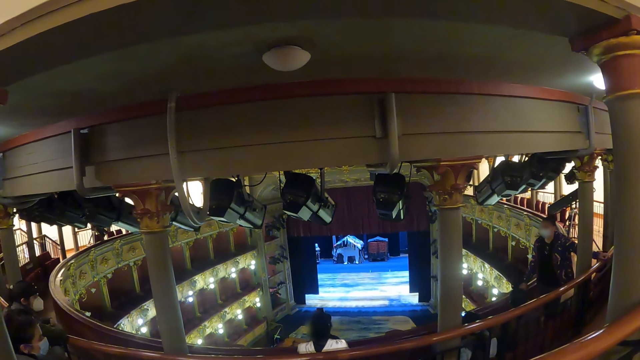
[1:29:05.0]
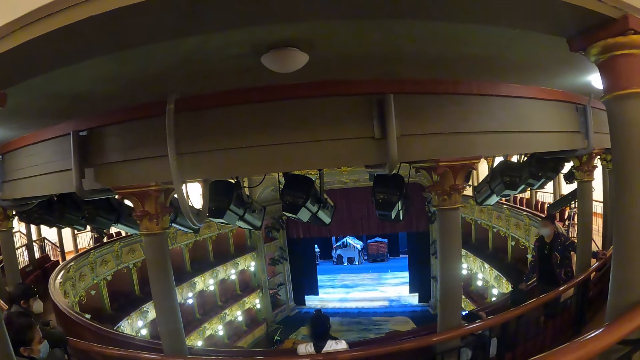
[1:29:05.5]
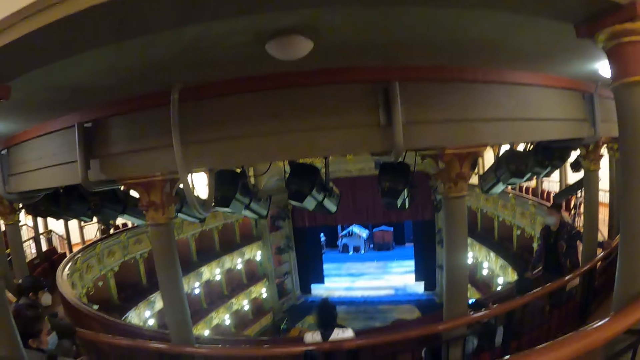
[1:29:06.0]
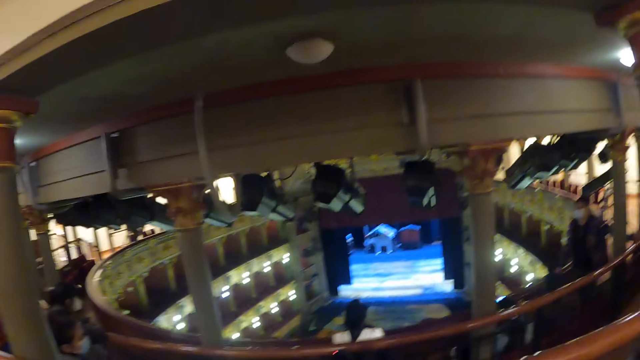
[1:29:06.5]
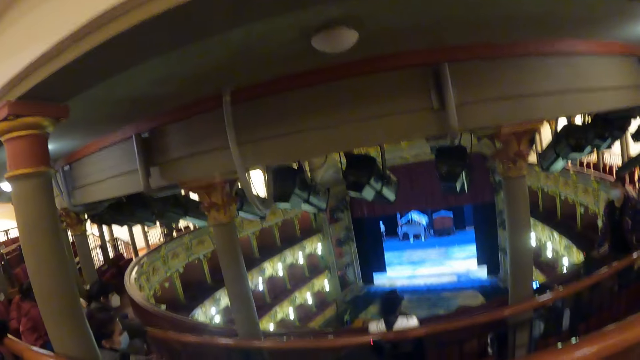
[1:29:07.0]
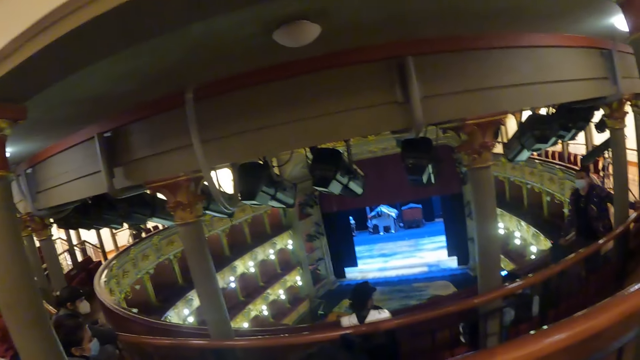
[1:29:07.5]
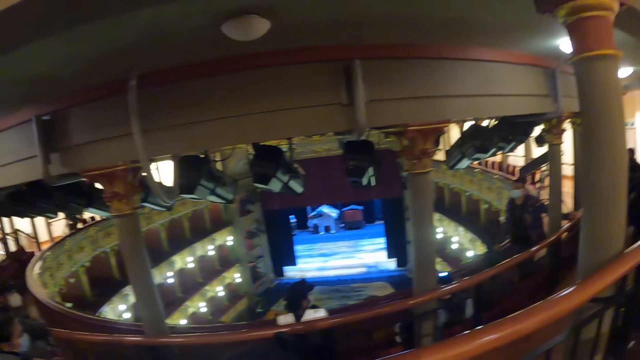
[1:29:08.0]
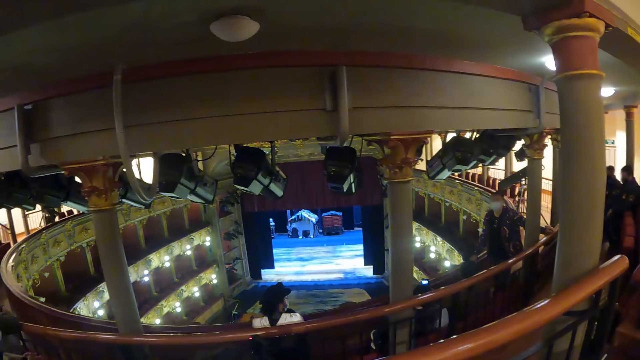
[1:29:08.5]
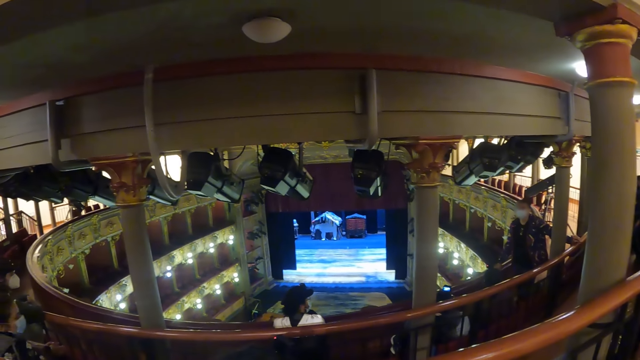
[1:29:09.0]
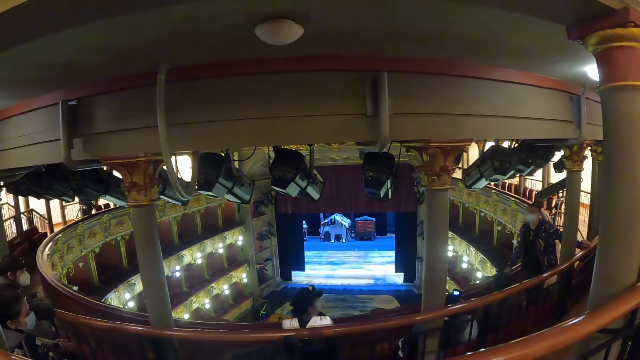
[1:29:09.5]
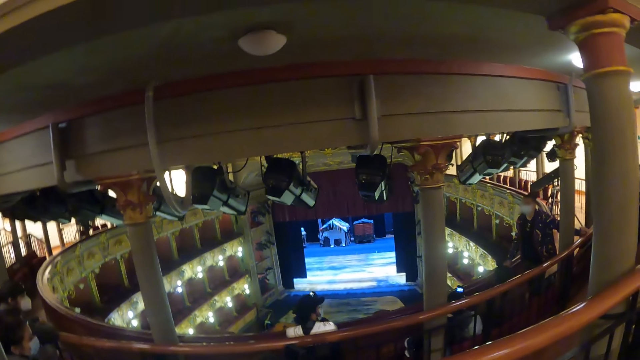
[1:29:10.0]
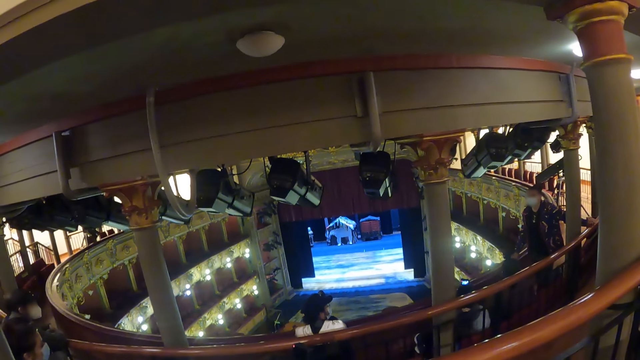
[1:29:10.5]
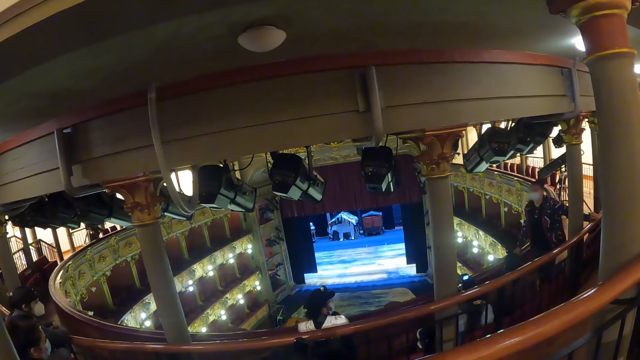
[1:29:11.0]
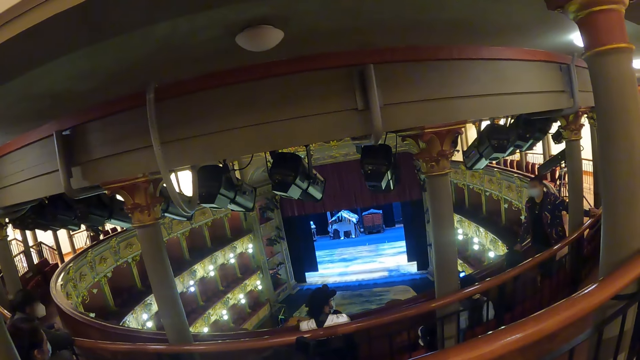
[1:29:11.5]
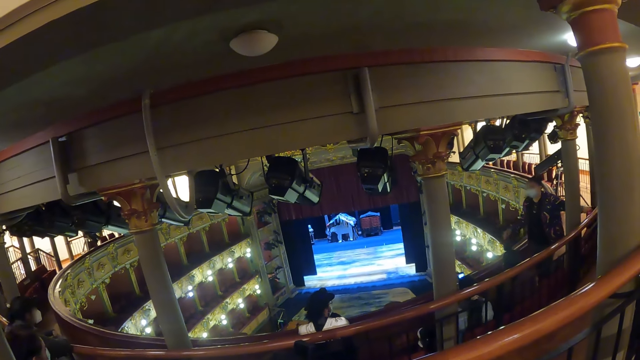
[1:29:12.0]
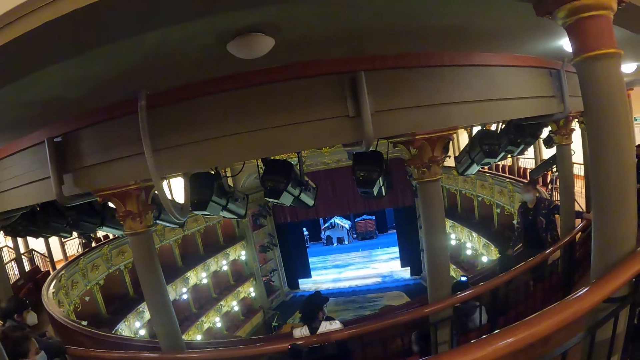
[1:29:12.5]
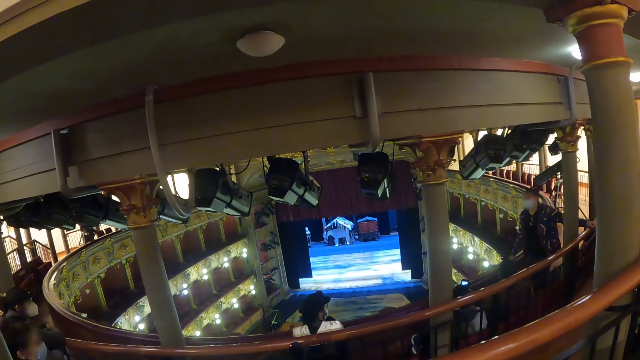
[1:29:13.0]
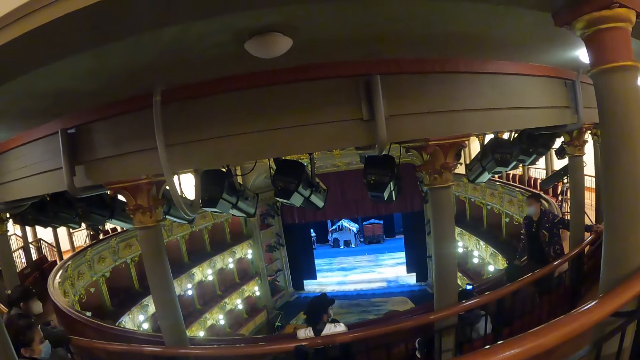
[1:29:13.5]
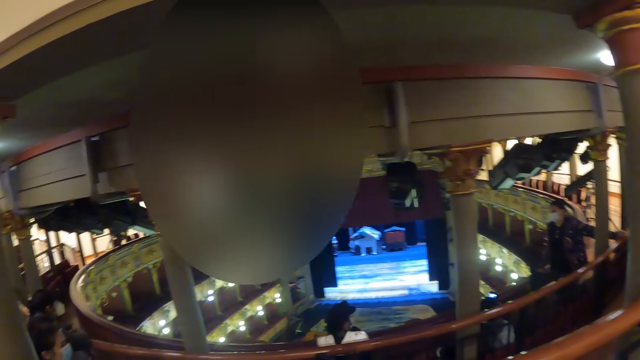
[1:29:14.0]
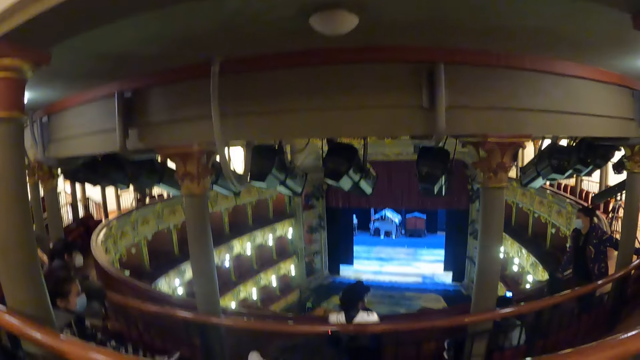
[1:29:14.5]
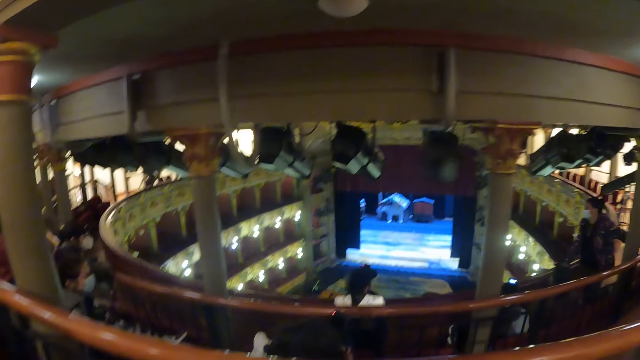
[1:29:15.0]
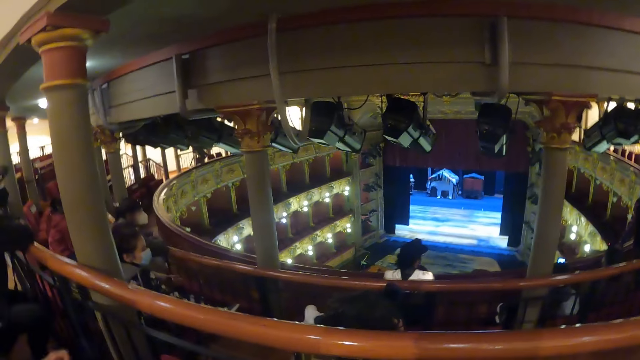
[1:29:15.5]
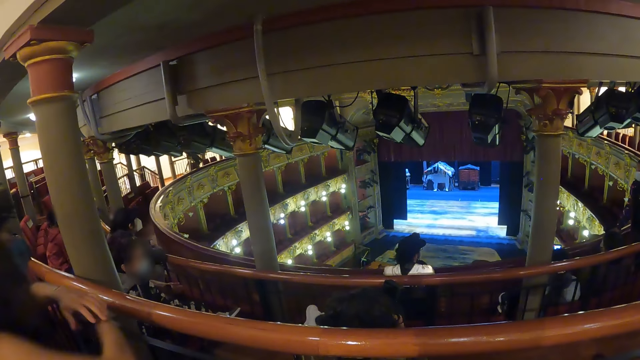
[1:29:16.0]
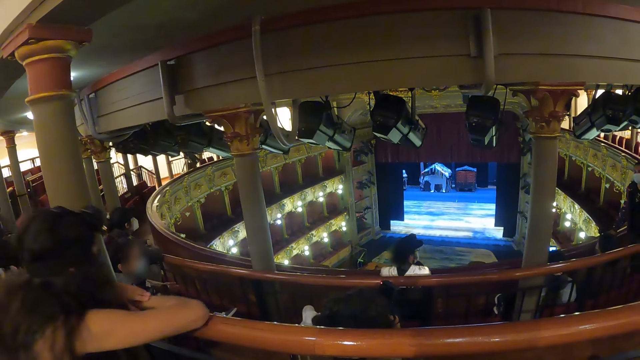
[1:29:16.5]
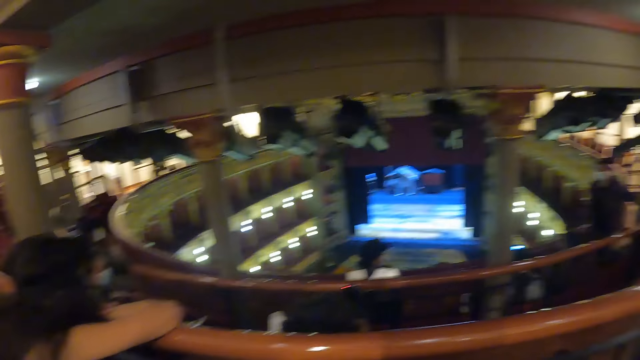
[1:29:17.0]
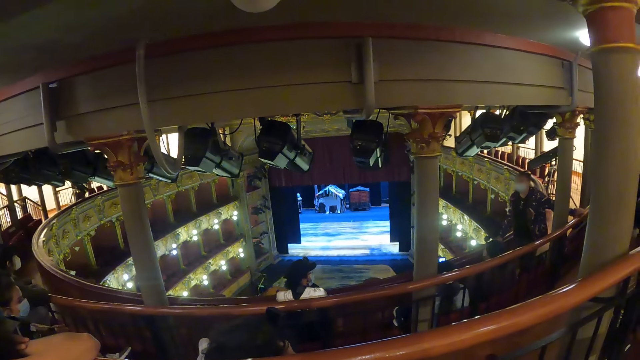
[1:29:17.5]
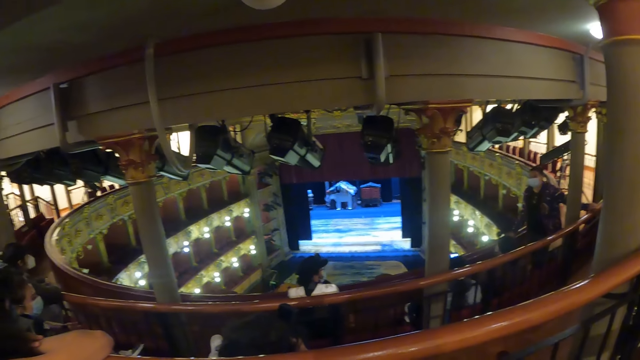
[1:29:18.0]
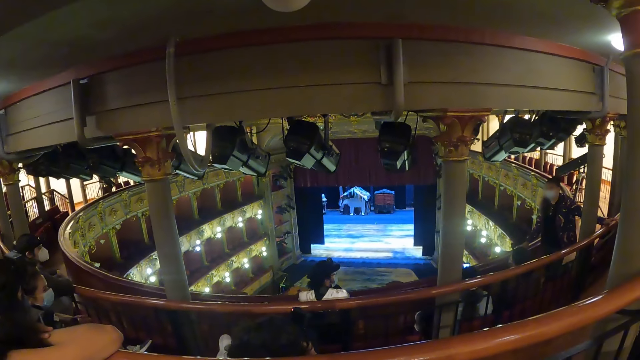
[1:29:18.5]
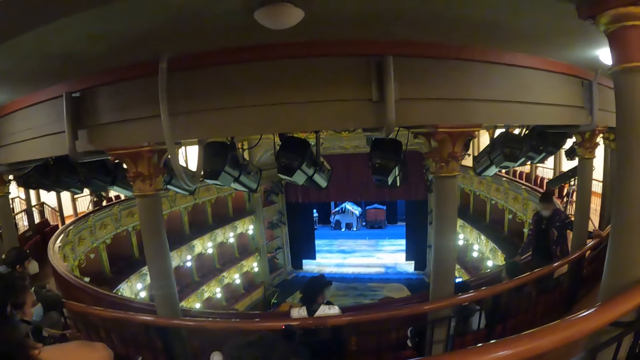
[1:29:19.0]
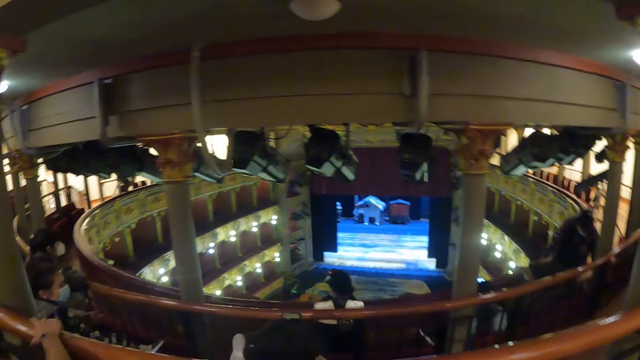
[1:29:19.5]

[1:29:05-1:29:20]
A person interacts with people. The camera wearer looks around in a room.

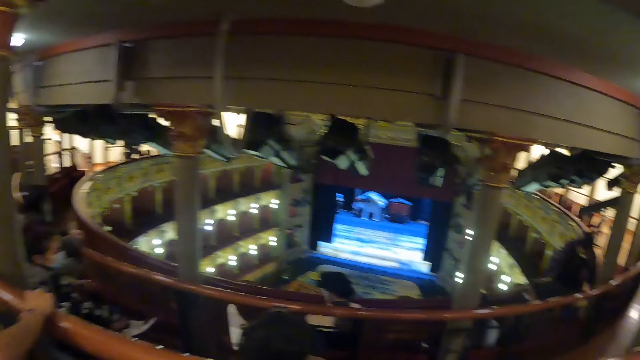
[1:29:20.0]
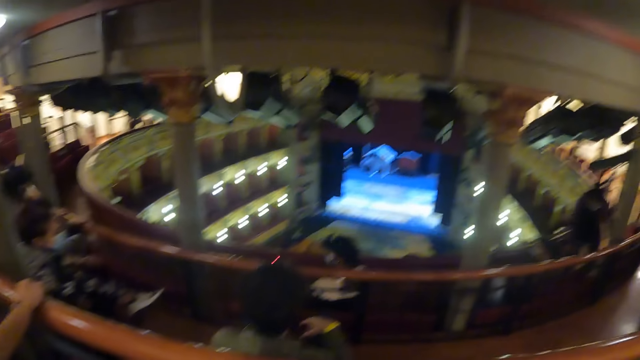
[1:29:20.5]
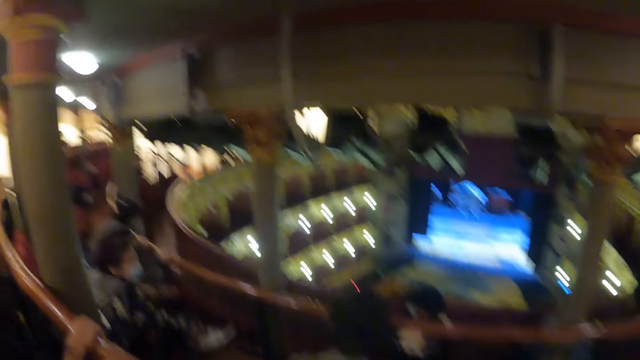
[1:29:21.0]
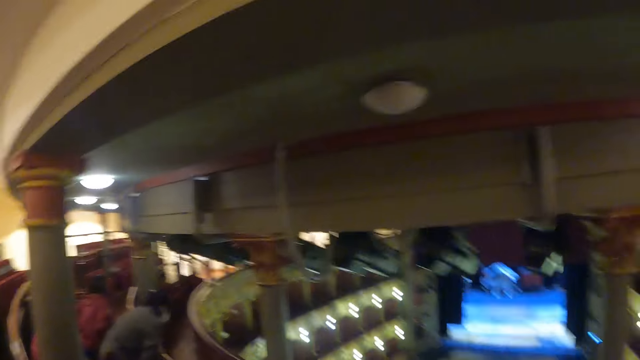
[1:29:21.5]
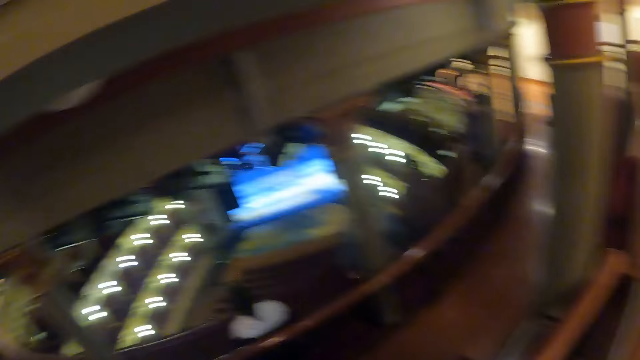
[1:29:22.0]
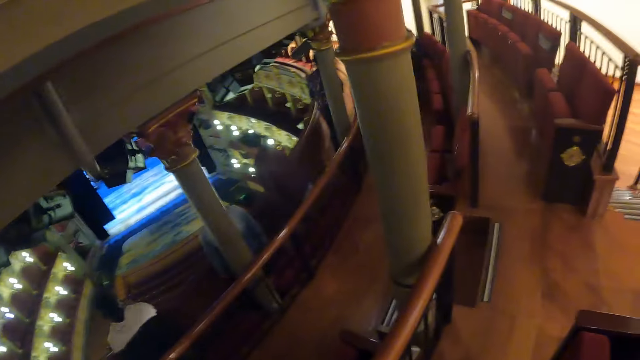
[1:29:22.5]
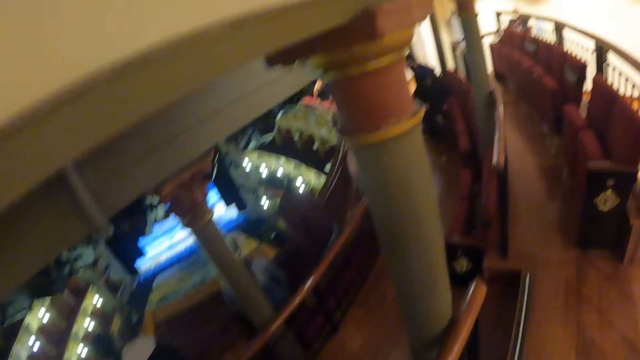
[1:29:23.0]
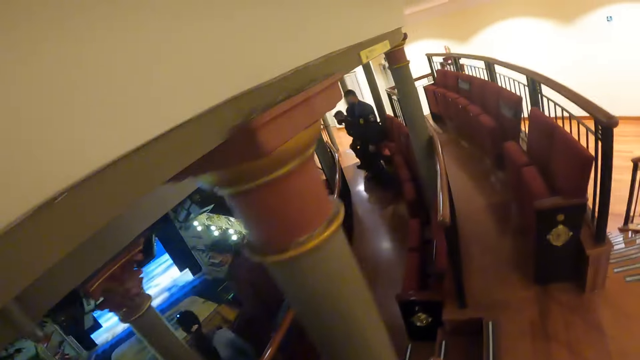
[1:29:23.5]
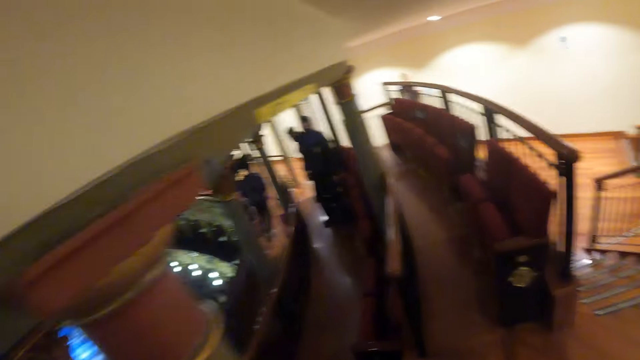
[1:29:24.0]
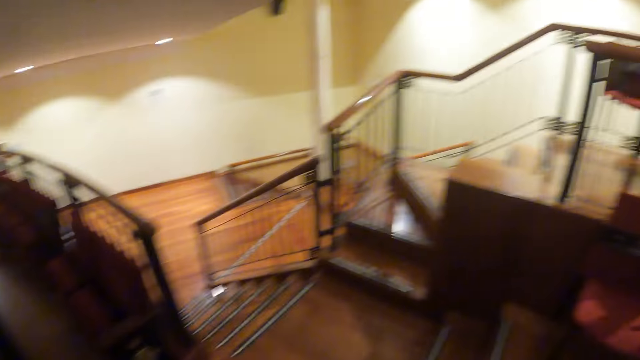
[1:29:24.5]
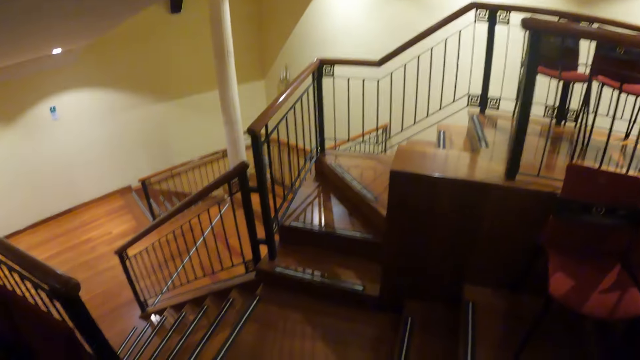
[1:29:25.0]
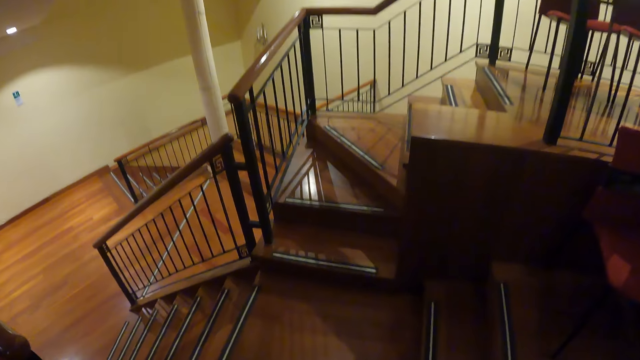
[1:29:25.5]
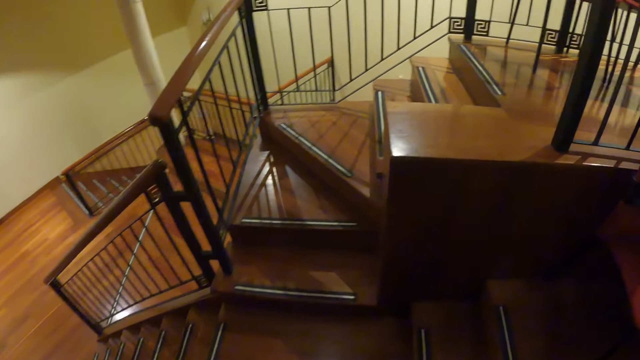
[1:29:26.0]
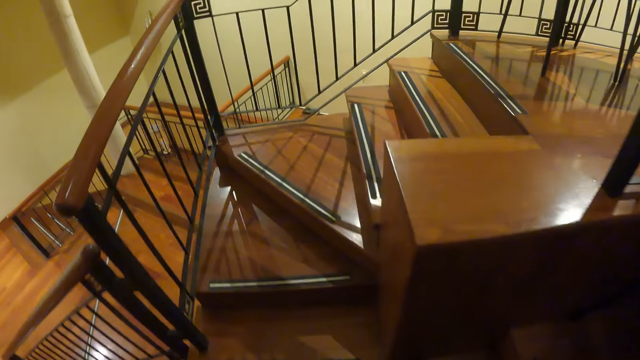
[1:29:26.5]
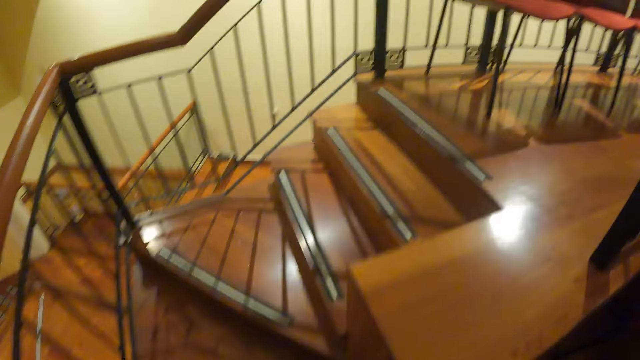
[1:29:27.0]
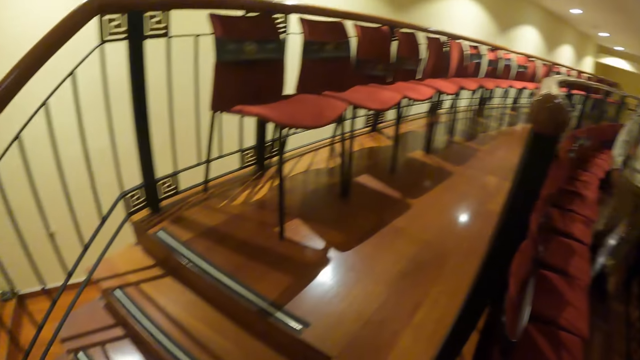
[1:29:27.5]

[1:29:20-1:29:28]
The camera wearer walks around the room. They walk on the stairs.
